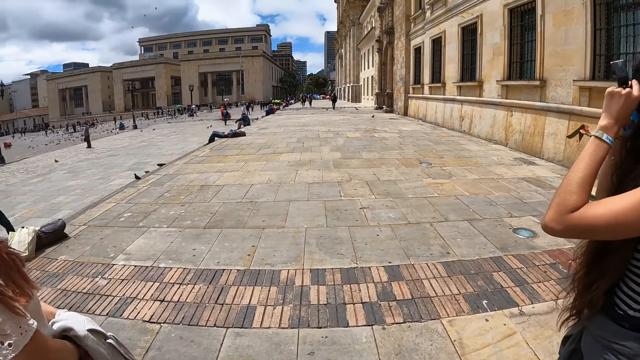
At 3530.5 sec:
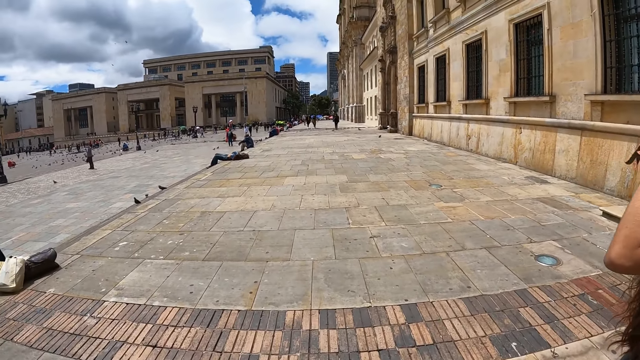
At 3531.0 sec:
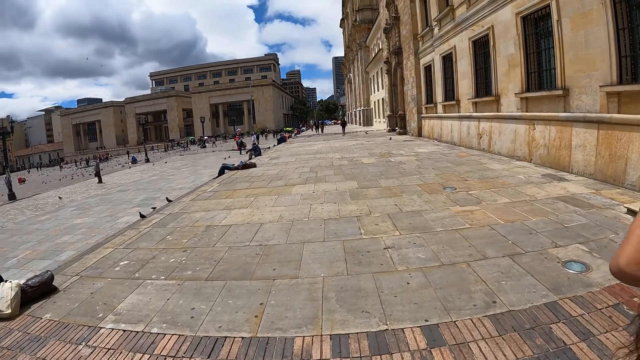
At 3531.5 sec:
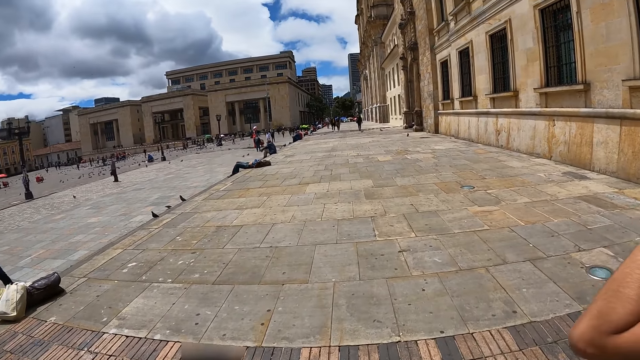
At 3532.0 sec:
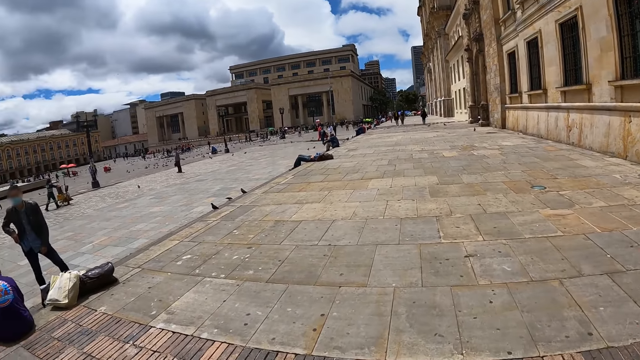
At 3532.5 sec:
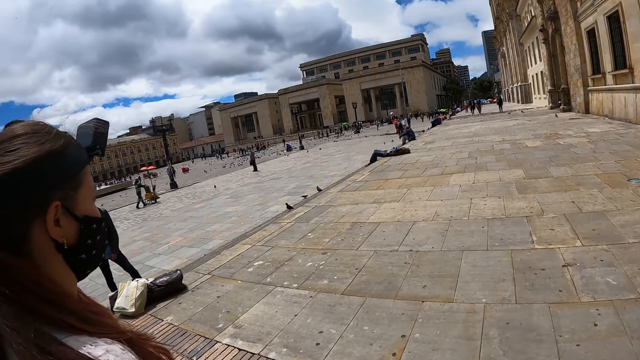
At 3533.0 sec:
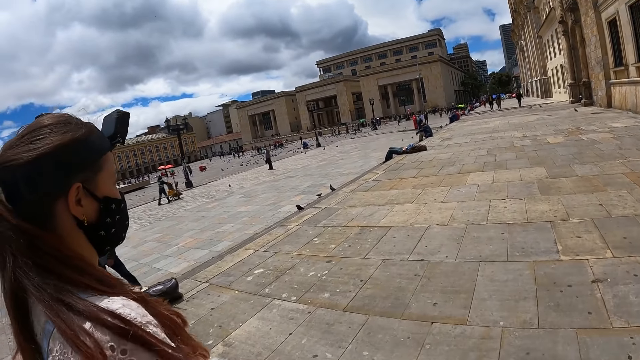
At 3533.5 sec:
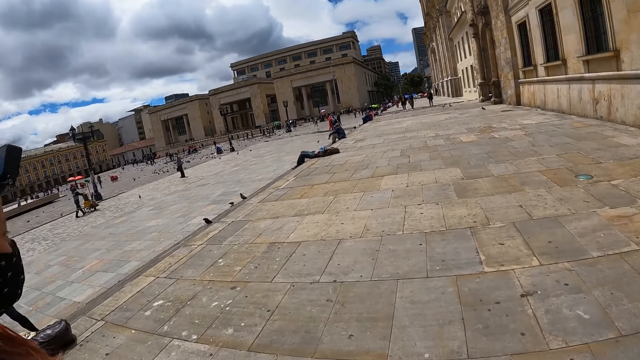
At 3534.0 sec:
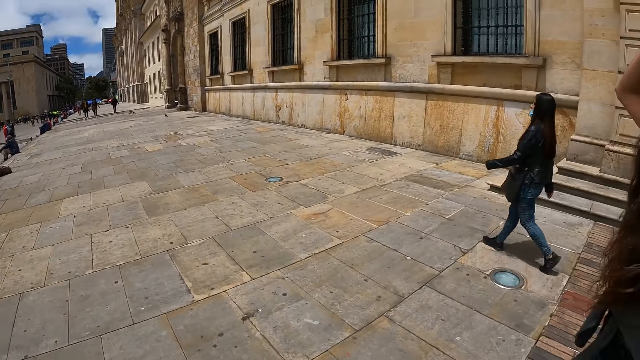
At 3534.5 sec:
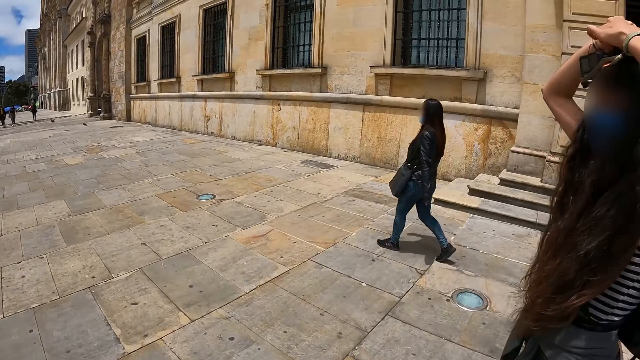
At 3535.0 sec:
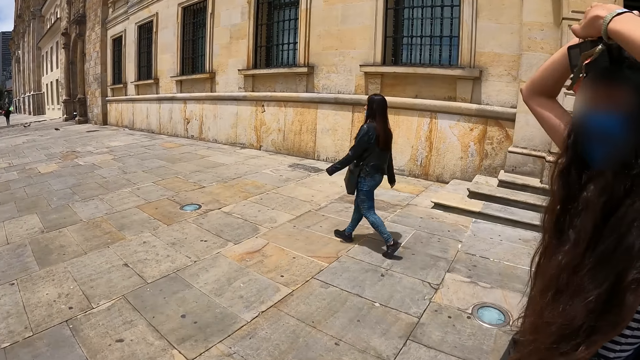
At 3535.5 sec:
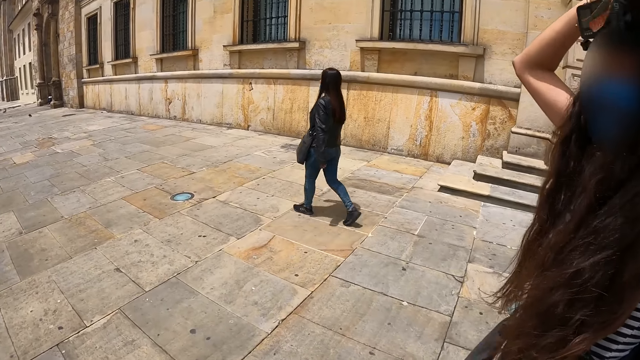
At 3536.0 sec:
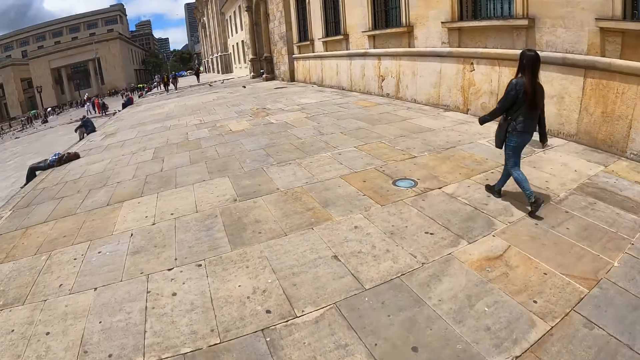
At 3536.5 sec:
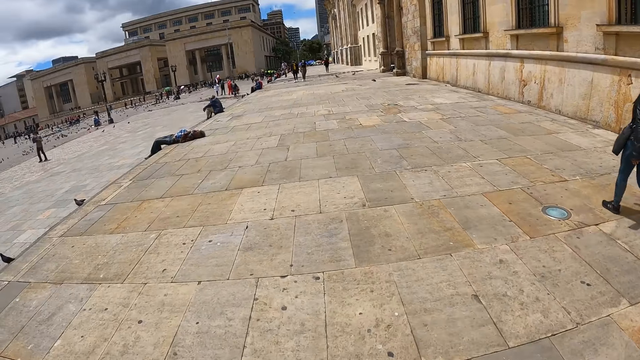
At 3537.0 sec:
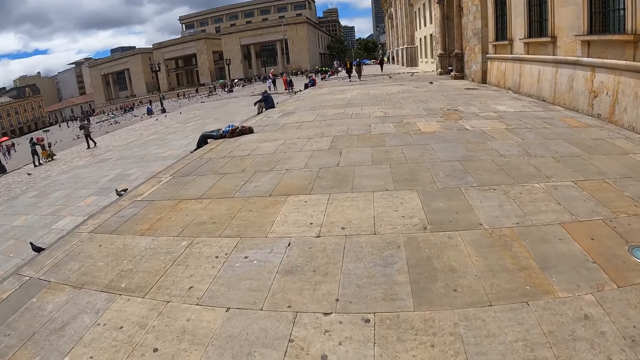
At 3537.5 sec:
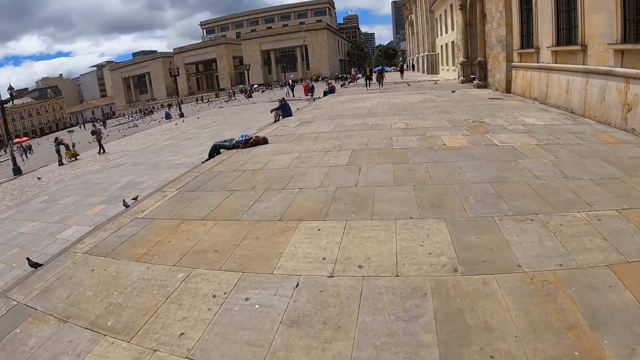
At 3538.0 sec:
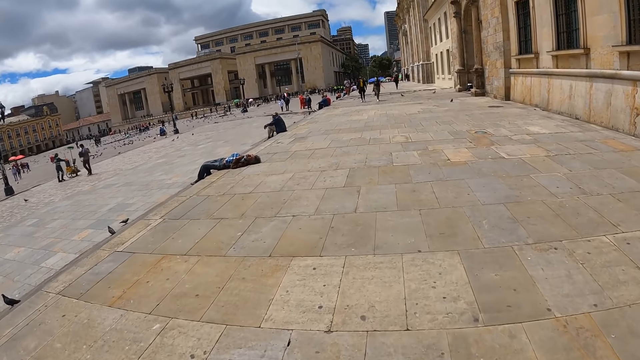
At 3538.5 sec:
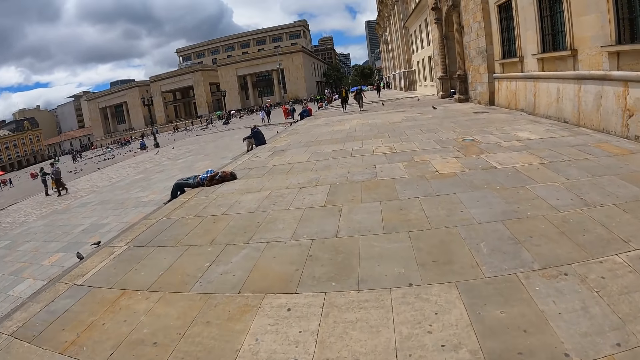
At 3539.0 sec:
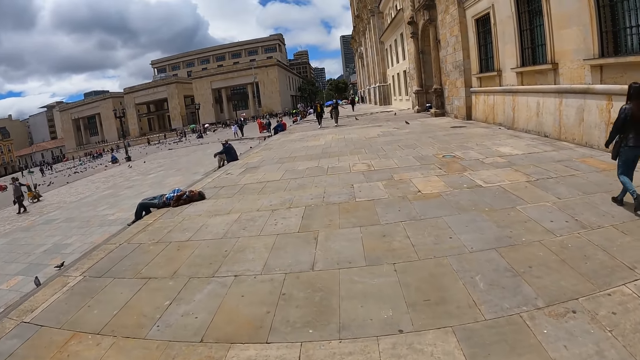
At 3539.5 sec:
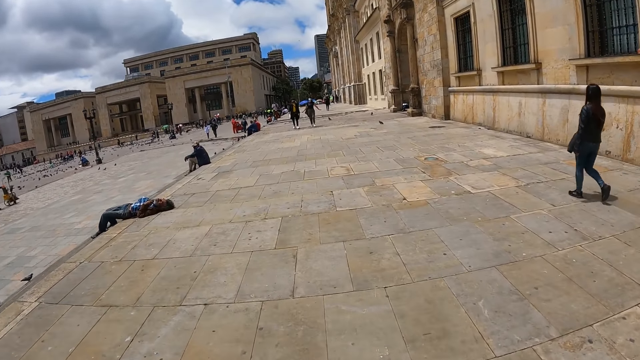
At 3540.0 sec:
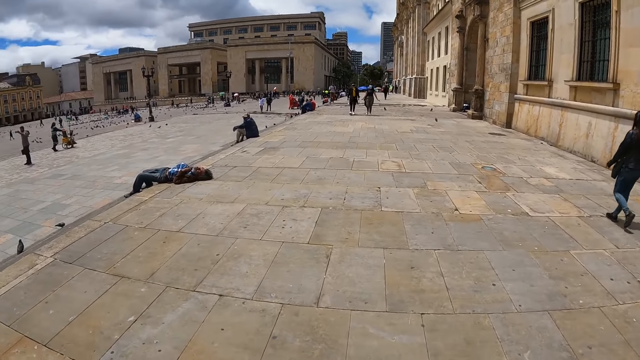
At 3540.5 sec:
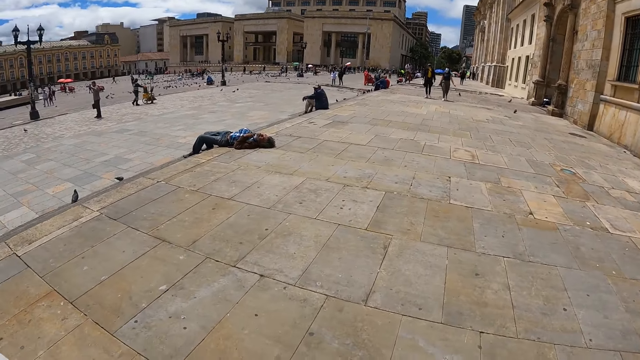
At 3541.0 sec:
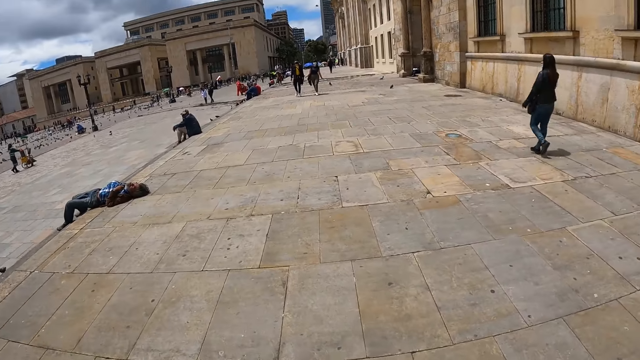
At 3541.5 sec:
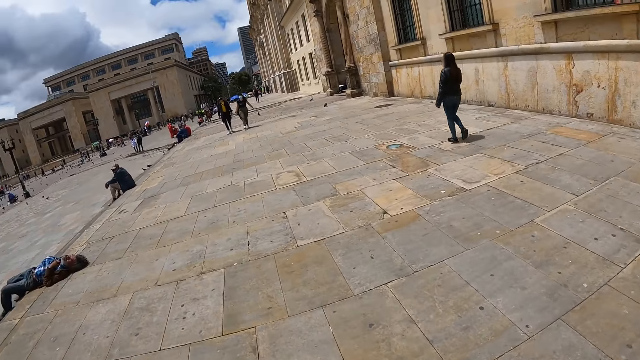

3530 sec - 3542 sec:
The camera wearer walks around the compound.

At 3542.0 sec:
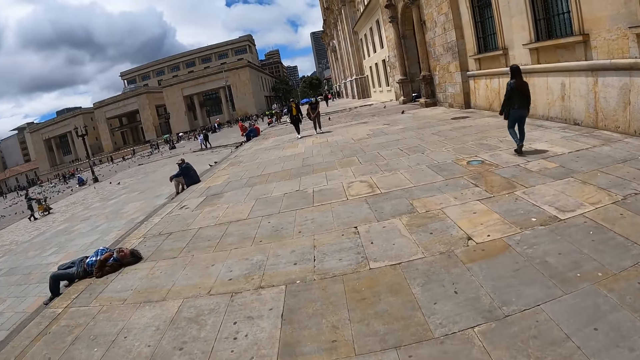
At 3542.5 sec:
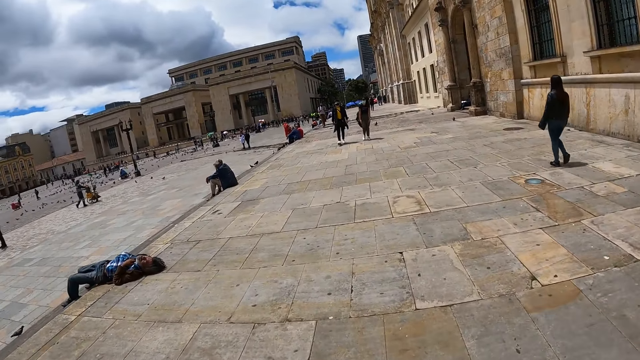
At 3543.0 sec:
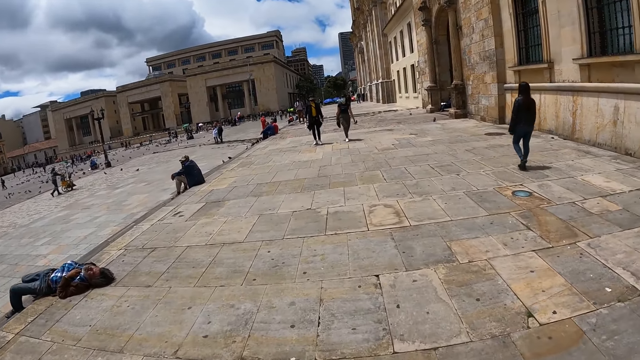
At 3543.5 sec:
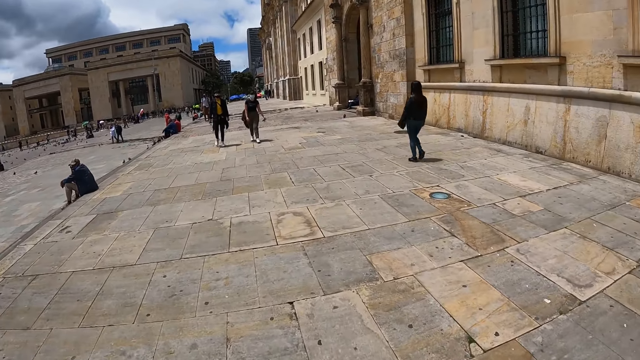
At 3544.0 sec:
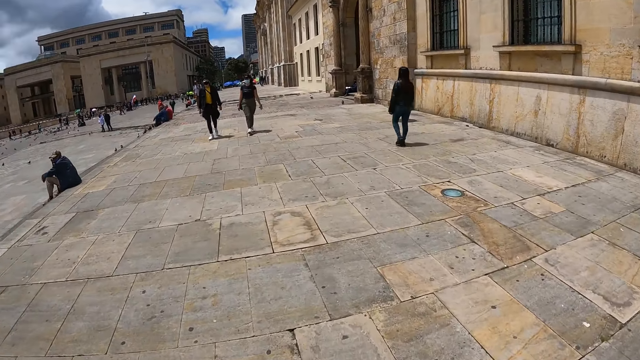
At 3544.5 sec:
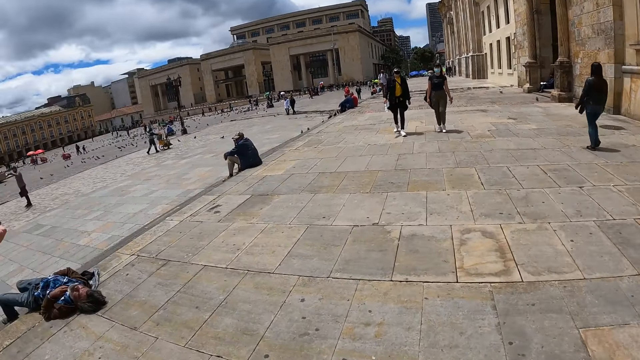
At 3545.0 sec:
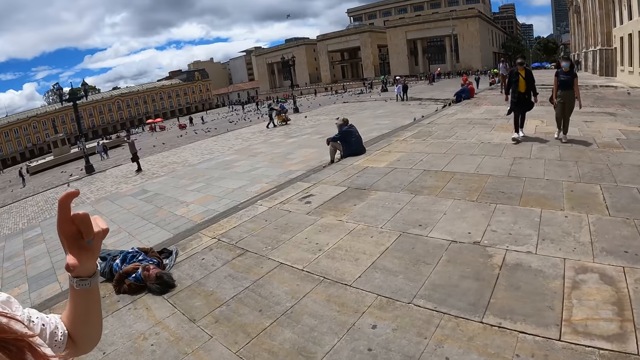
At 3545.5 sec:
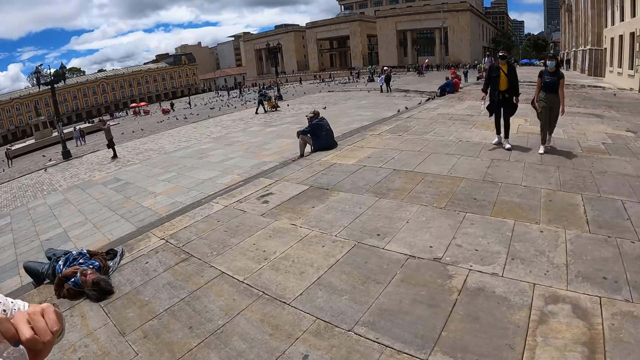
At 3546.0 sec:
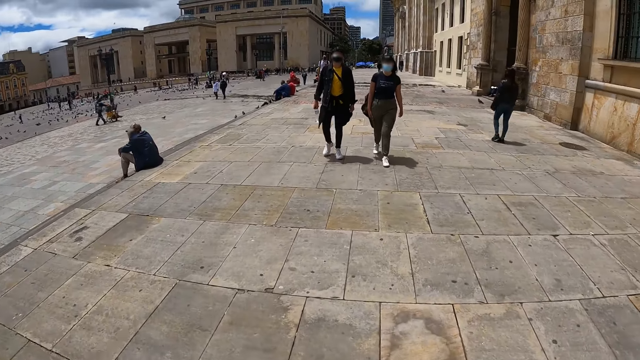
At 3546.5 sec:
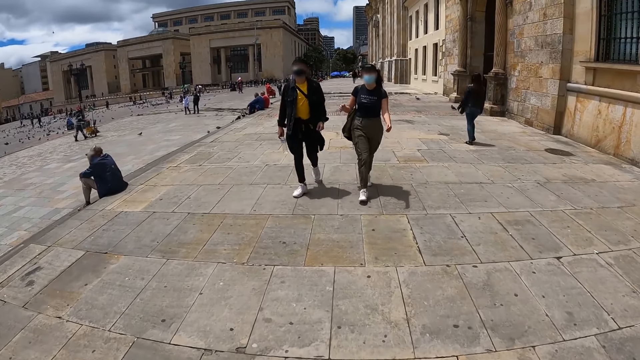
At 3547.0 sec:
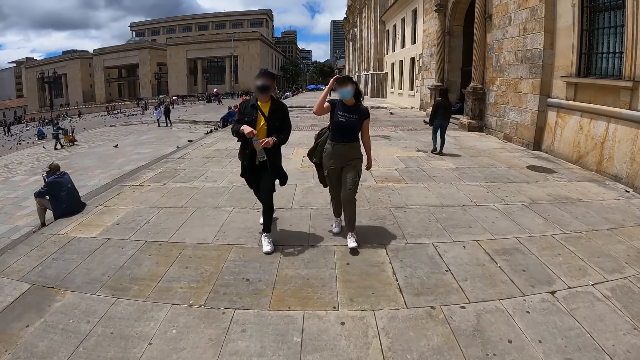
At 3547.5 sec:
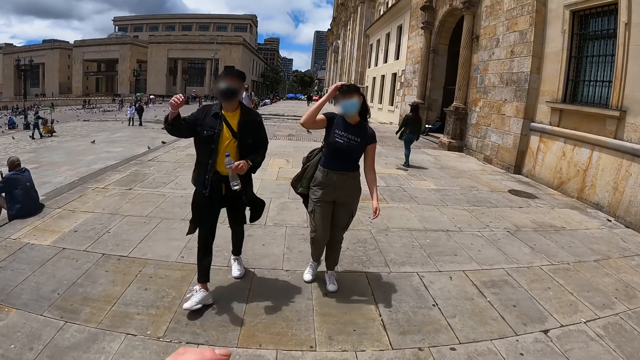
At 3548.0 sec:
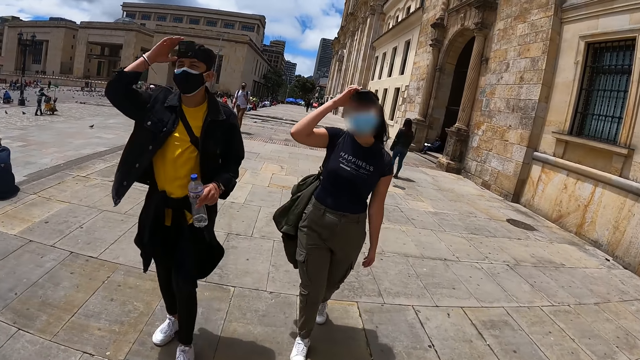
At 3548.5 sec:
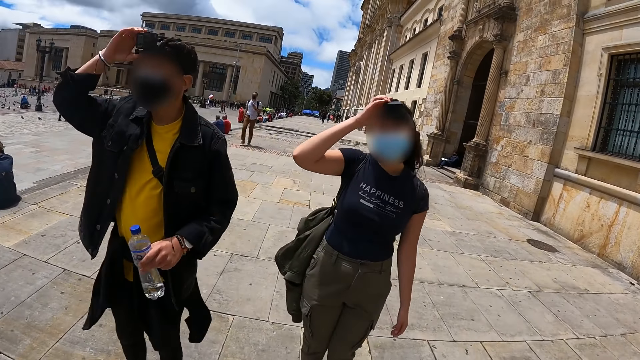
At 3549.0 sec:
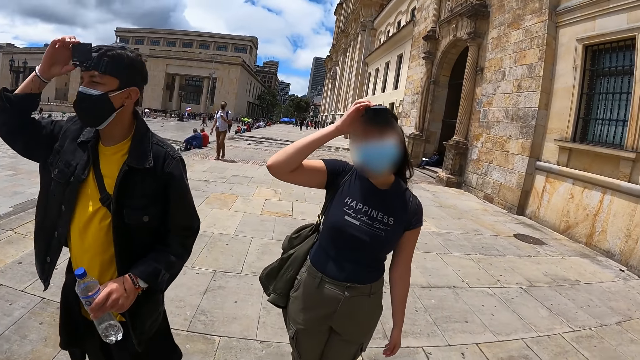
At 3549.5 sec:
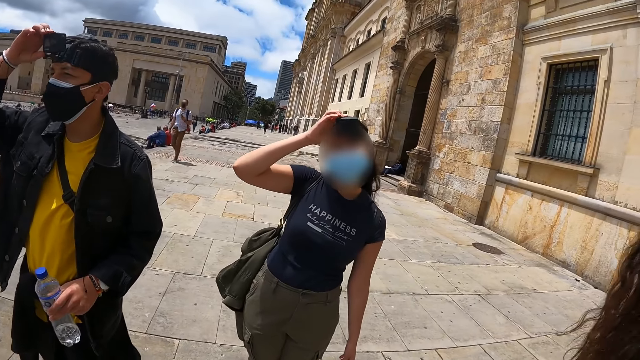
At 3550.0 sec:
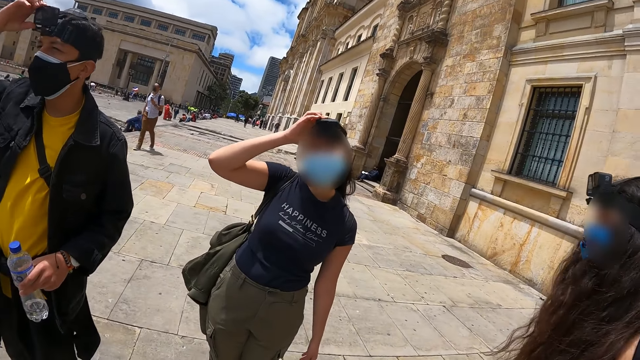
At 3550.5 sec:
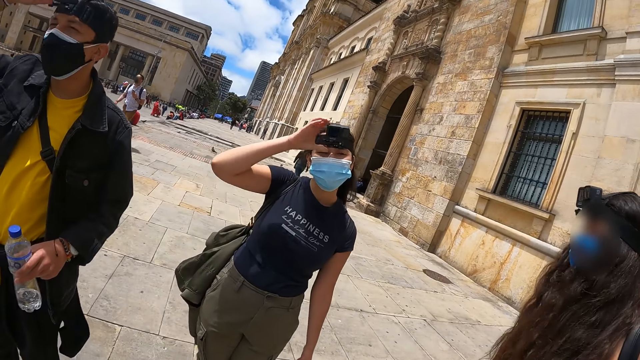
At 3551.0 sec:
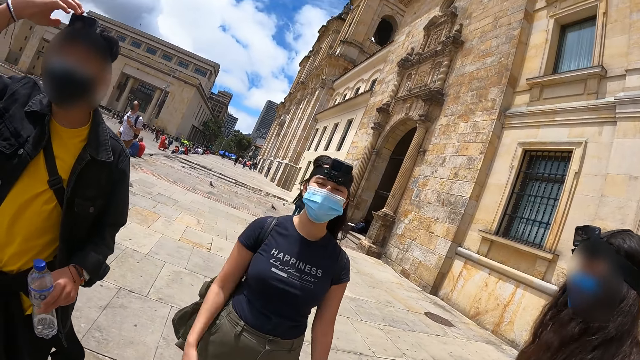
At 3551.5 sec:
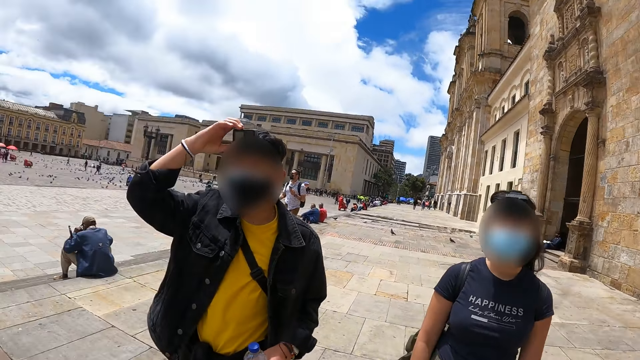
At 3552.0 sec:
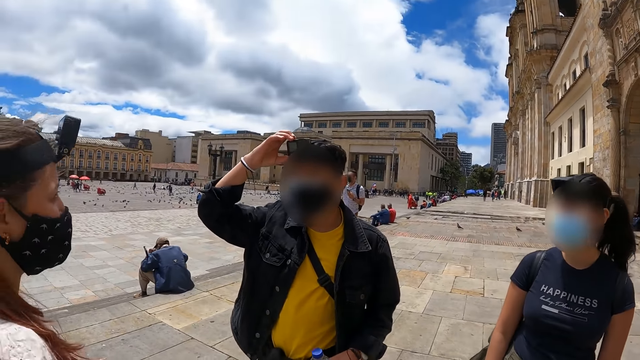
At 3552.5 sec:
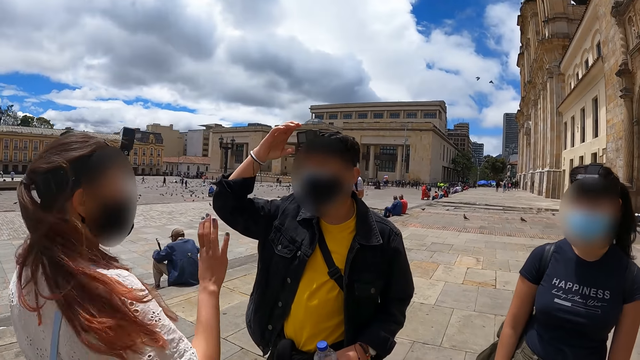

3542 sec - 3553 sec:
The camera wearer looks at a man and a woman.
